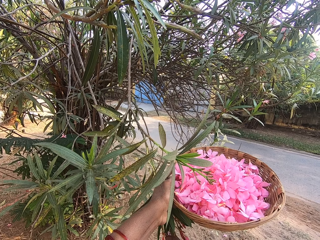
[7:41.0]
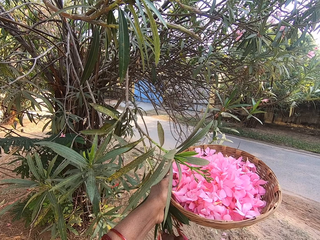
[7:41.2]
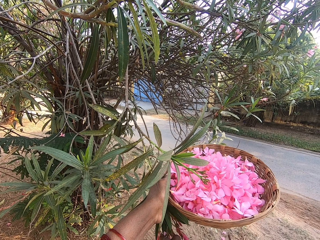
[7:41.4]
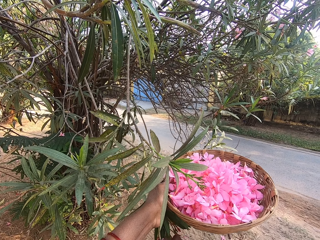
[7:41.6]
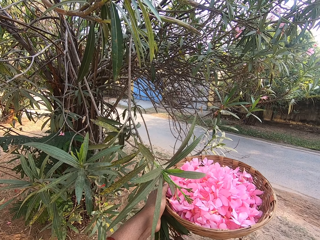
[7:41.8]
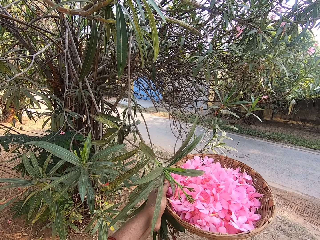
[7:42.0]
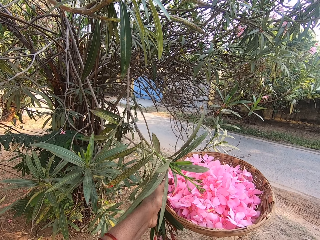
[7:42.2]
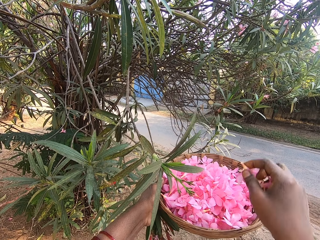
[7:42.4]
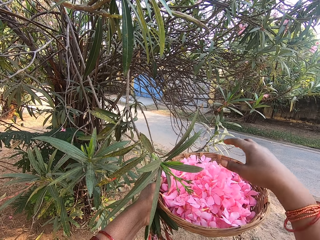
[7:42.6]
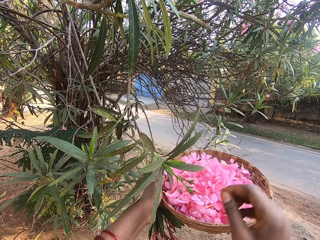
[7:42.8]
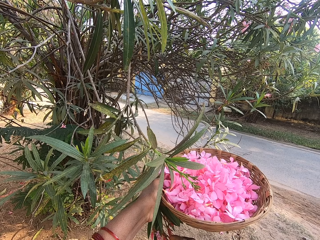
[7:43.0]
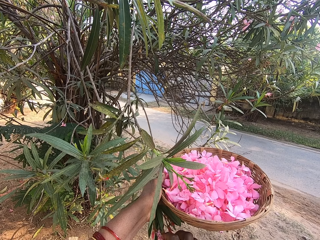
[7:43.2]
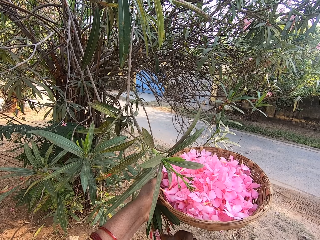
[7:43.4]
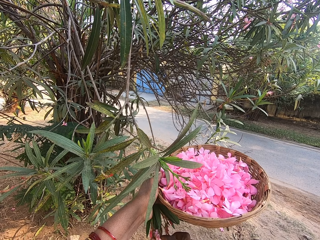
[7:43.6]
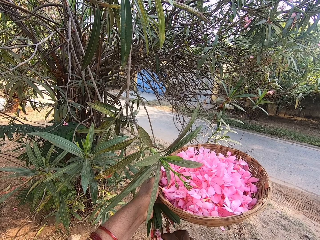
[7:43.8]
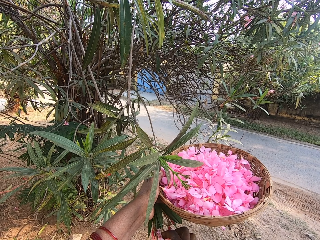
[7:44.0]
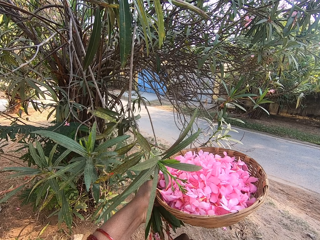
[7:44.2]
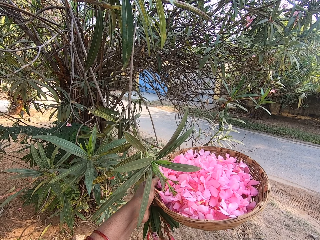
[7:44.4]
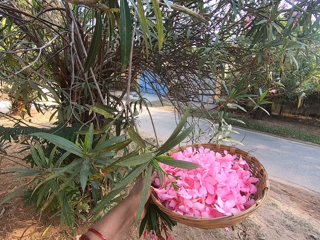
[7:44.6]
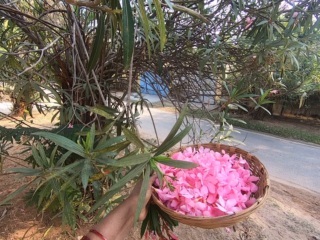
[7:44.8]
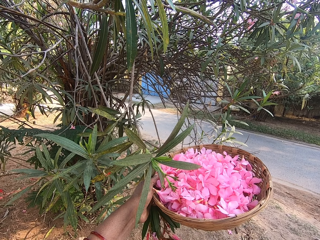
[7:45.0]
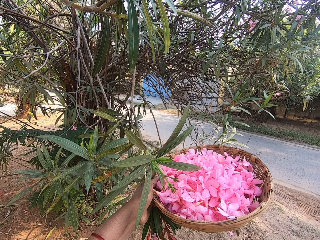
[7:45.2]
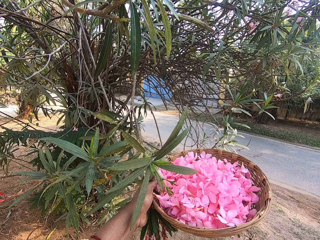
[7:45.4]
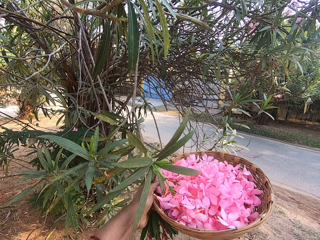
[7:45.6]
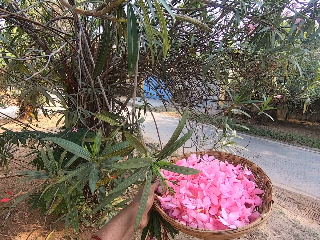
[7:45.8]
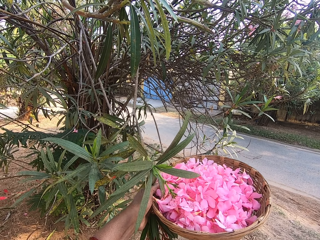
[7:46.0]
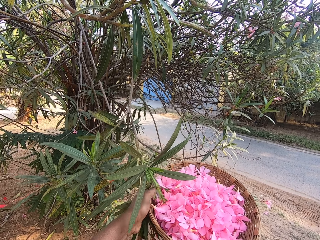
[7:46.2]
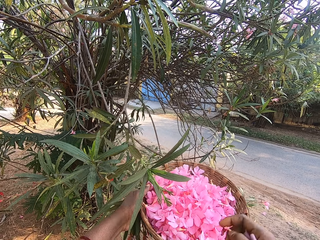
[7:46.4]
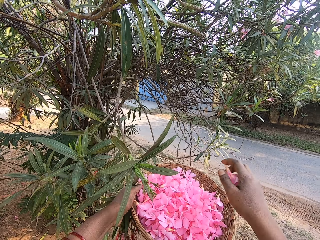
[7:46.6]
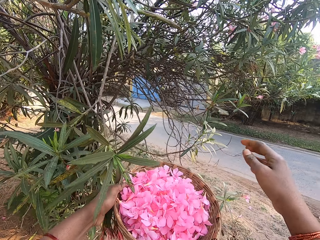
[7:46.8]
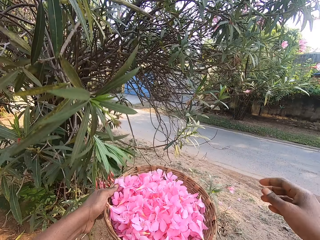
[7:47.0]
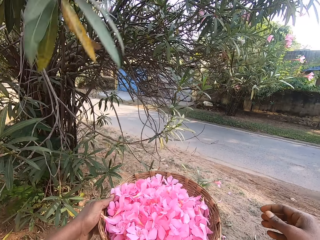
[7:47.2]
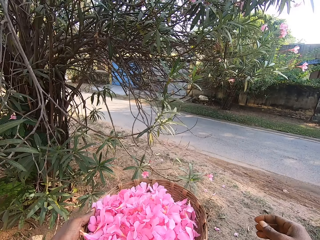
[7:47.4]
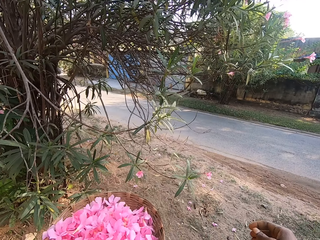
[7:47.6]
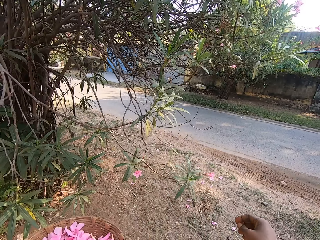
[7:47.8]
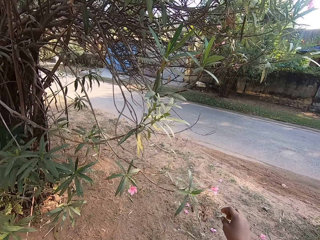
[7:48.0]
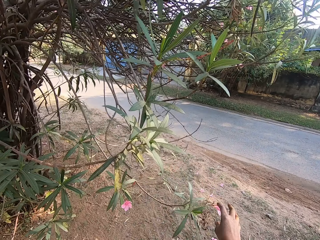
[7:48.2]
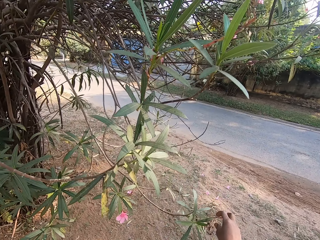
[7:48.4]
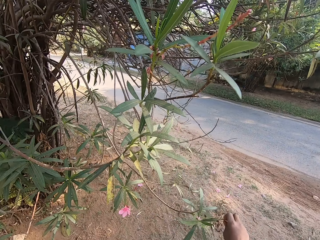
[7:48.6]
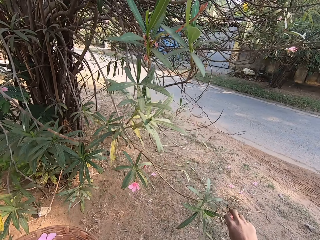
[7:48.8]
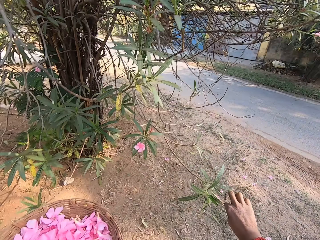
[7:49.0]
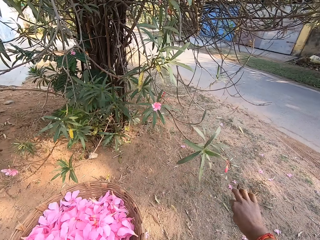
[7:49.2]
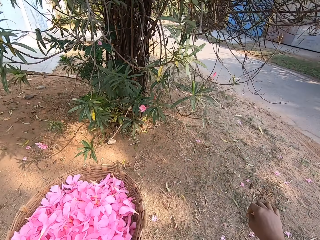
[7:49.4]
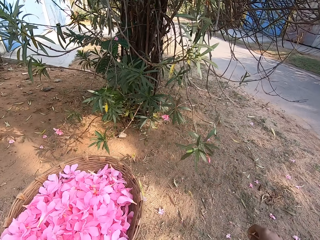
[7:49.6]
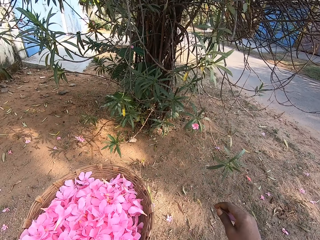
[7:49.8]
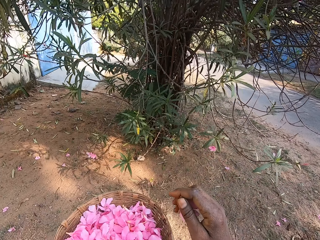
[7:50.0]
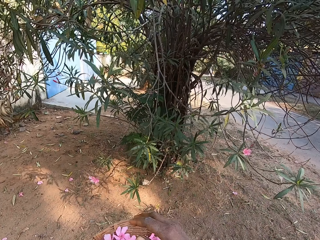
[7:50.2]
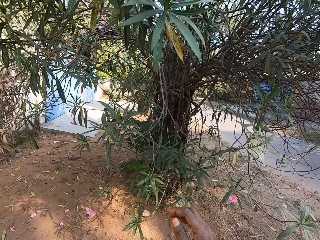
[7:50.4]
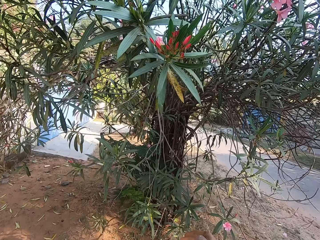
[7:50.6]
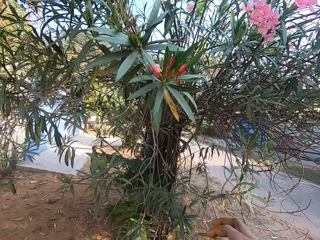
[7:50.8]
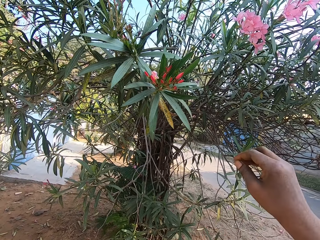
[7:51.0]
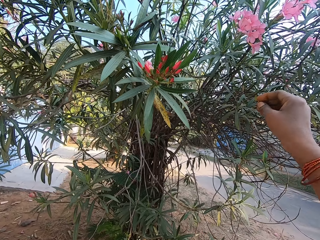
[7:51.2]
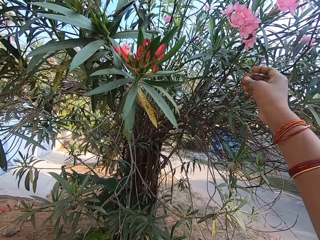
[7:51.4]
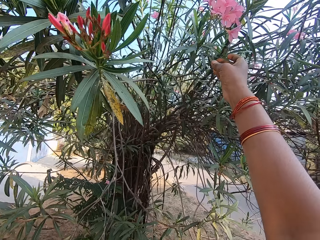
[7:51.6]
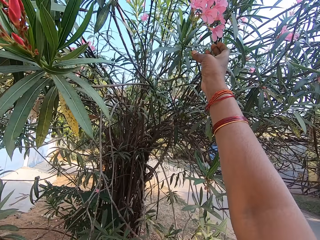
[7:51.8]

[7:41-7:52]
The camera wearer plucks a flower with her hand. She drops the flowers in the basket. She plucks the flowers. She drops the flowers in the basket.

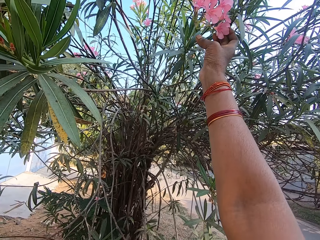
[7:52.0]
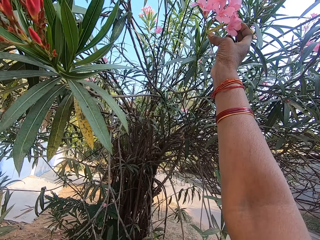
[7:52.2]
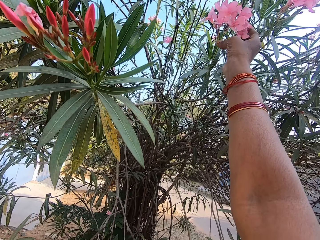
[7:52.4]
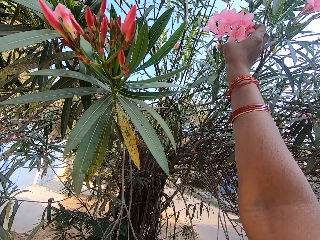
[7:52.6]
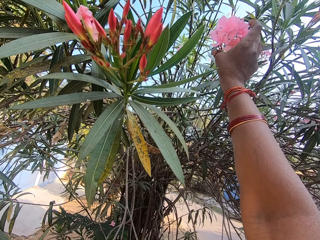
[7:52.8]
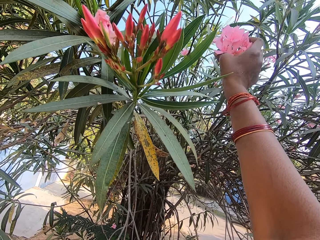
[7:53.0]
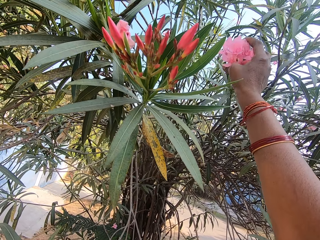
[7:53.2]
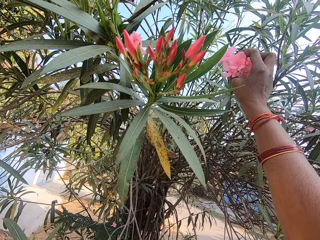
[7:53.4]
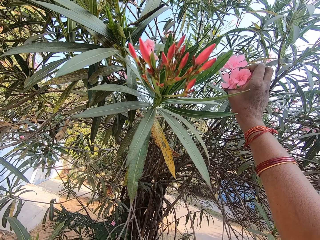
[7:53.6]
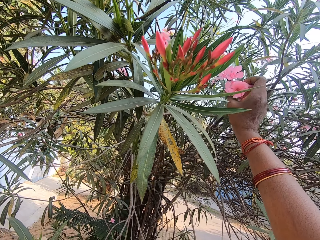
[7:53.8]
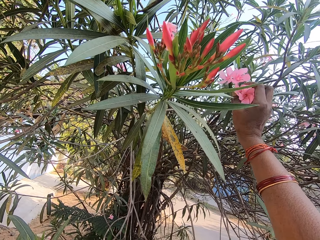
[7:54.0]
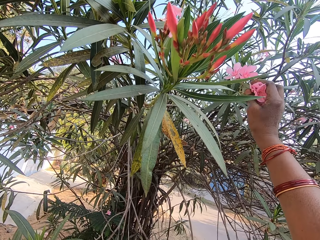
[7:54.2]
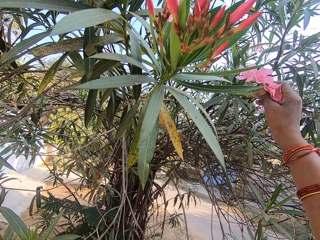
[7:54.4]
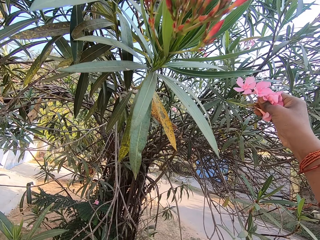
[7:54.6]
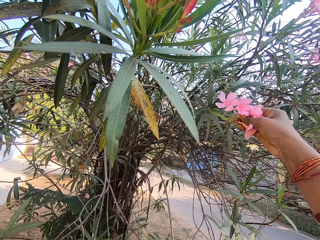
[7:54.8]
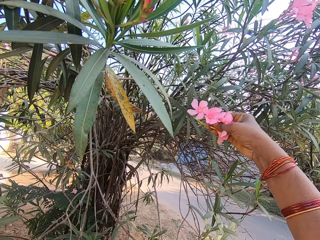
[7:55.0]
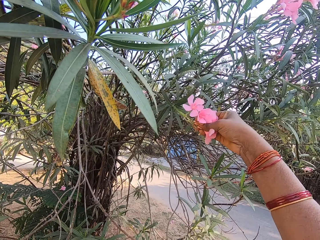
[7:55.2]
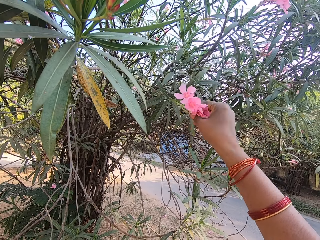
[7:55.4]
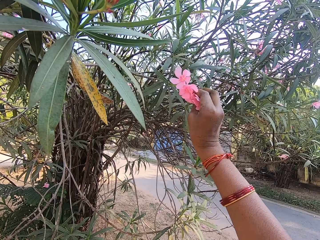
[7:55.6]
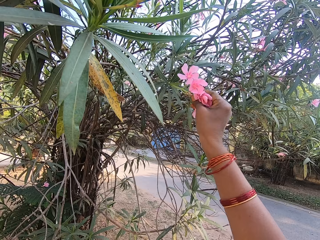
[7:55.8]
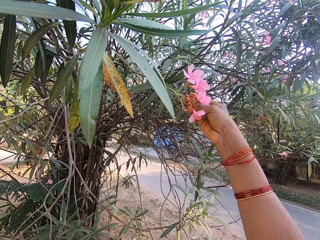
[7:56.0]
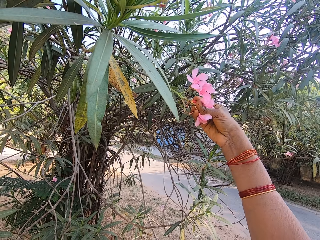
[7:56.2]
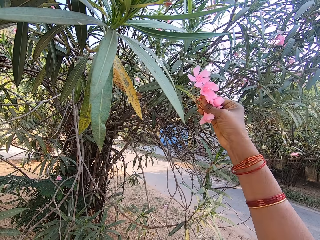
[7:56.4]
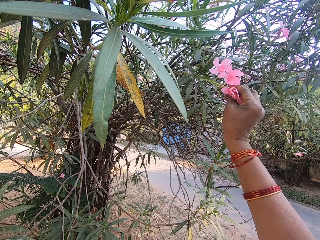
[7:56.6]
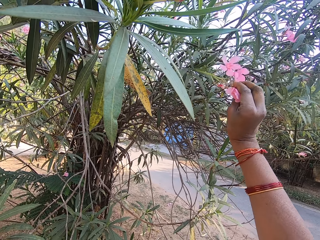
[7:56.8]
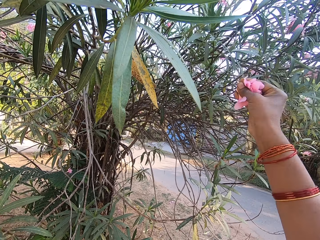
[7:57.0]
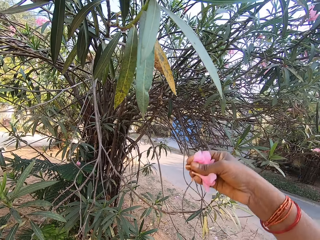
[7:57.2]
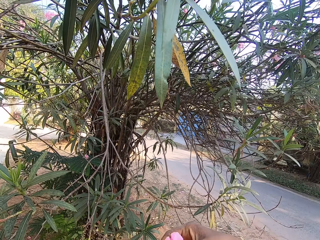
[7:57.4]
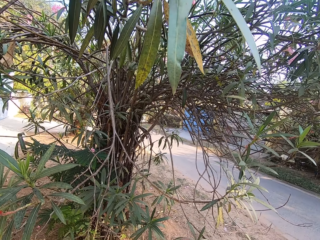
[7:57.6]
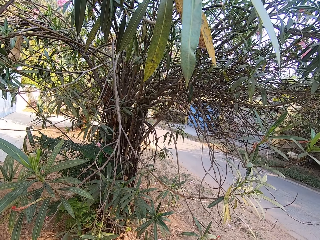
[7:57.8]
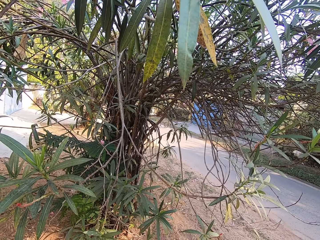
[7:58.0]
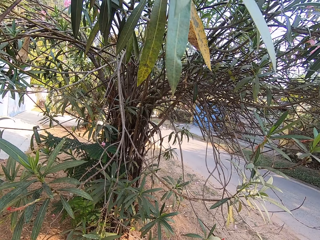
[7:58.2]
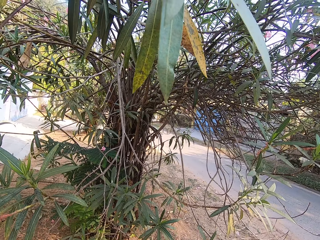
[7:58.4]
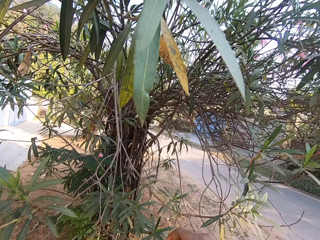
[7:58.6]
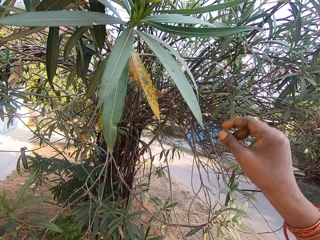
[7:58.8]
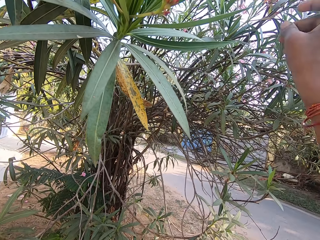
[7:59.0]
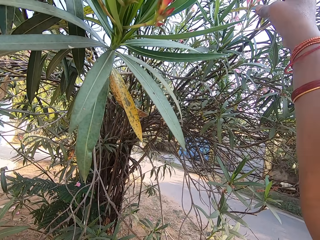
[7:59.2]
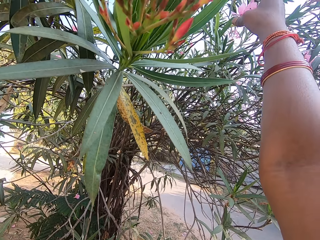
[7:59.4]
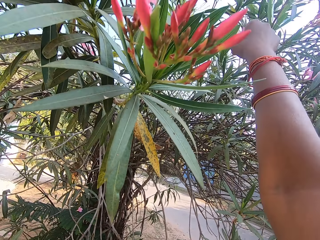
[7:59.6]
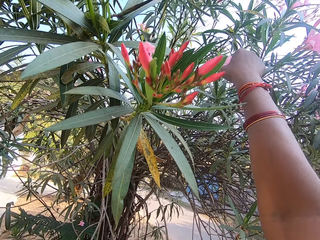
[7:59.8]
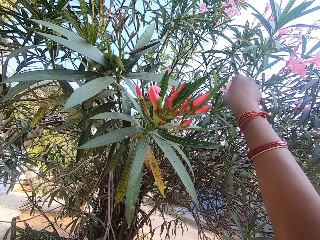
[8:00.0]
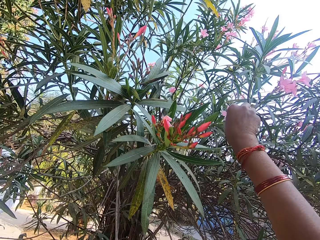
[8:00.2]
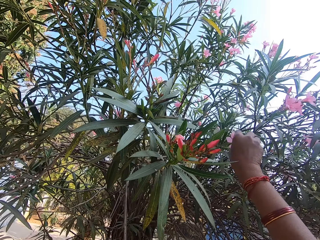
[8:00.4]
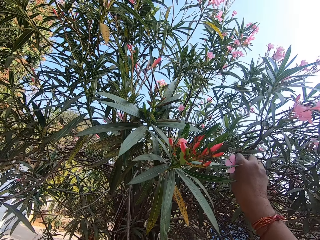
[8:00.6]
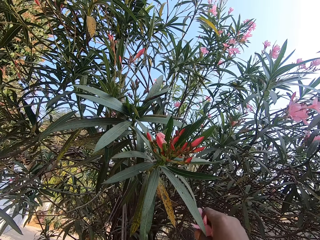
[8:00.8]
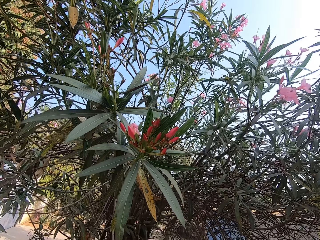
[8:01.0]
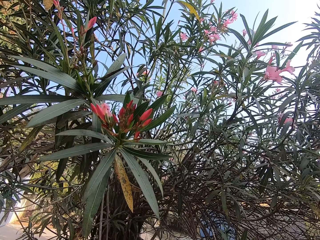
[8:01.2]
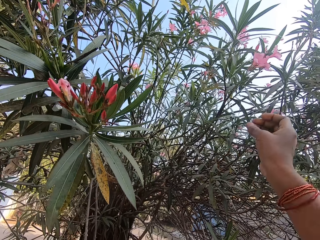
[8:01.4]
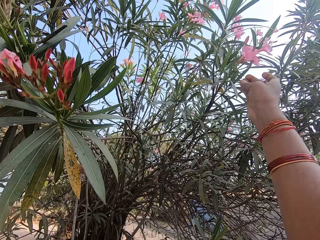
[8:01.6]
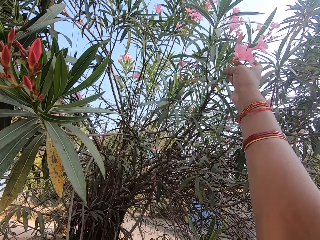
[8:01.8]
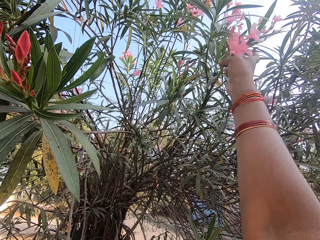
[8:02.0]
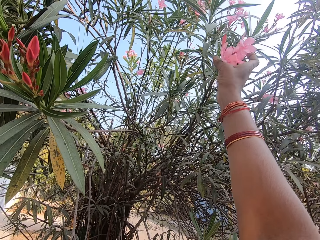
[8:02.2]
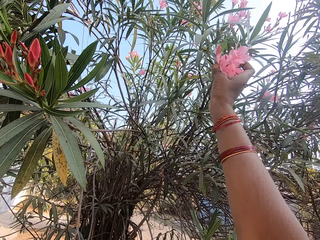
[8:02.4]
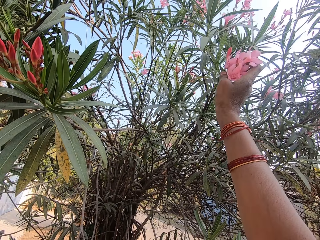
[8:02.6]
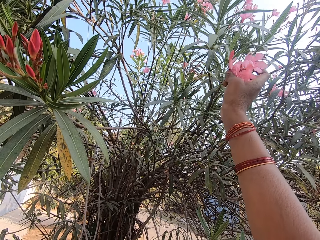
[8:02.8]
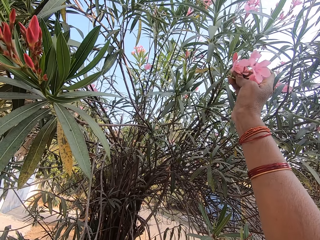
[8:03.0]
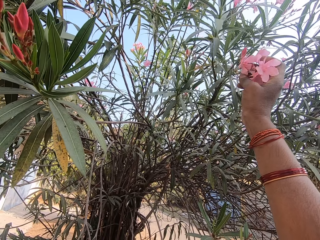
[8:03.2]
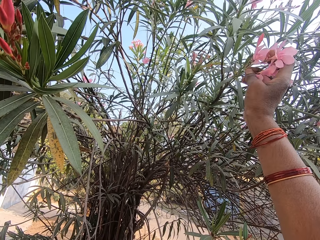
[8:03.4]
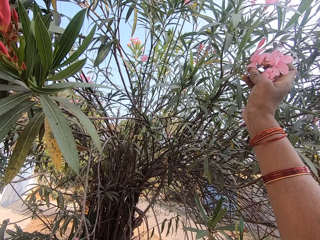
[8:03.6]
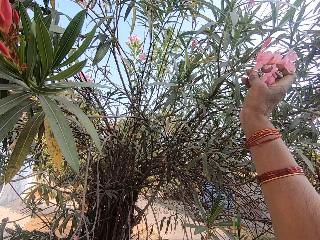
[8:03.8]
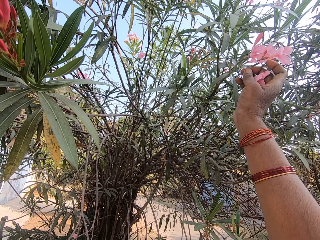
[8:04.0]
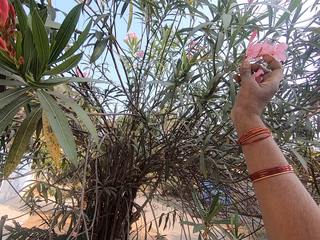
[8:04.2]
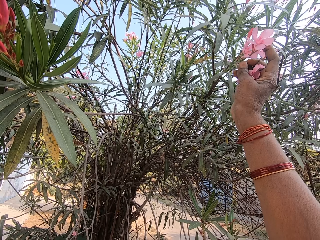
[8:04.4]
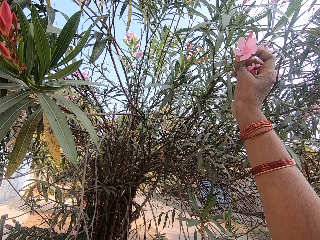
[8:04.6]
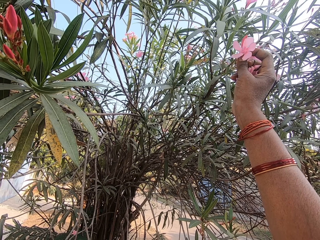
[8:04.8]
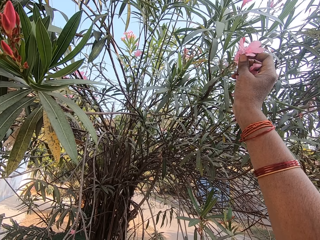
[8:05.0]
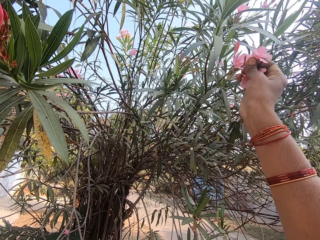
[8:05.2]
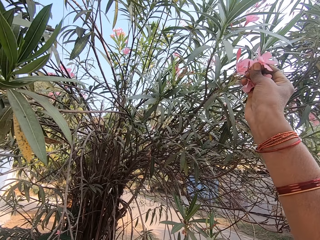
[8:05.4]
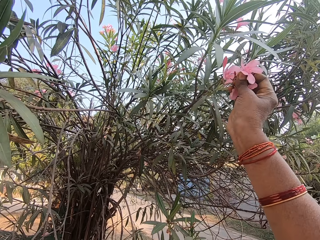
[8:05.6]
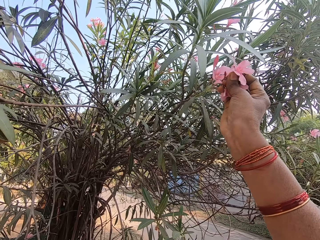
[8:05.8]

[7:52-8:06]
The camera wearer moves the flowers. They pluck the flowers. They pluck the flowers again.
